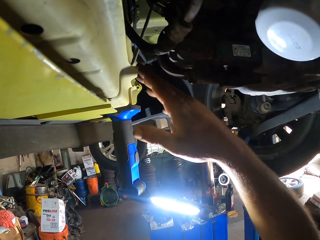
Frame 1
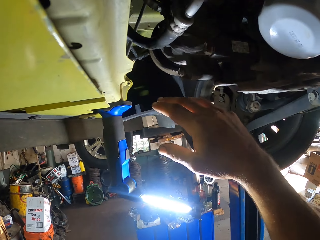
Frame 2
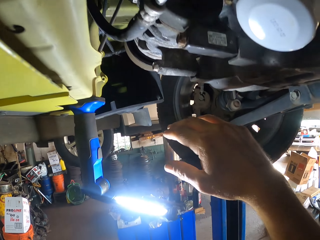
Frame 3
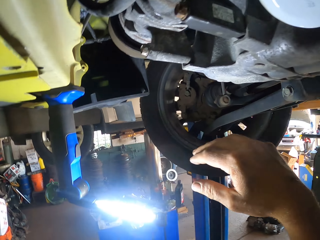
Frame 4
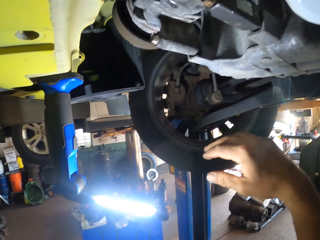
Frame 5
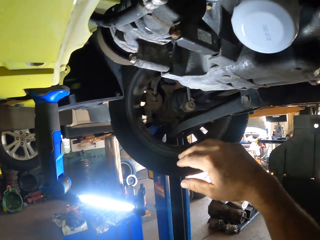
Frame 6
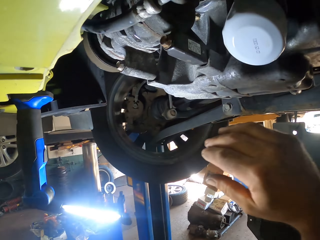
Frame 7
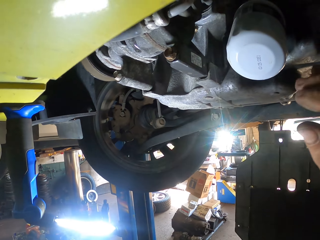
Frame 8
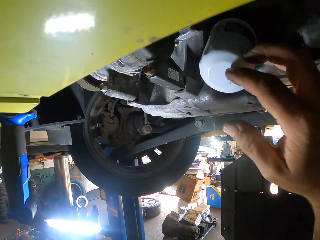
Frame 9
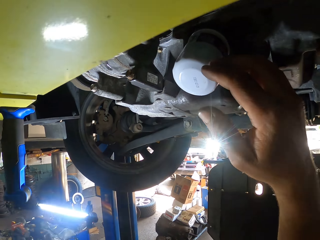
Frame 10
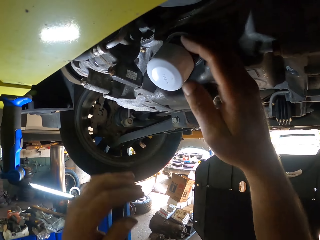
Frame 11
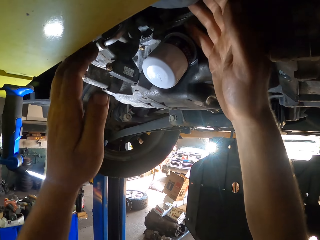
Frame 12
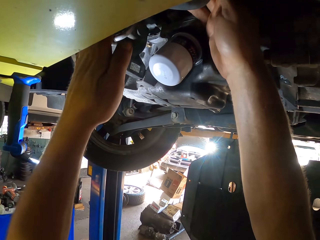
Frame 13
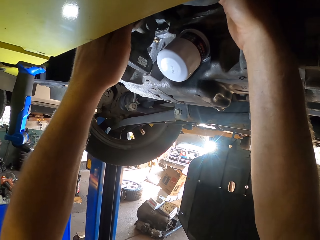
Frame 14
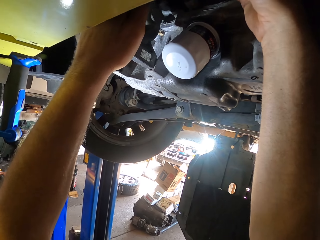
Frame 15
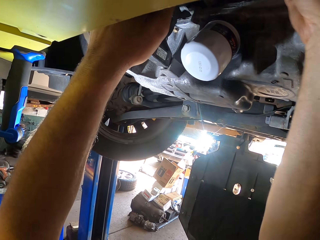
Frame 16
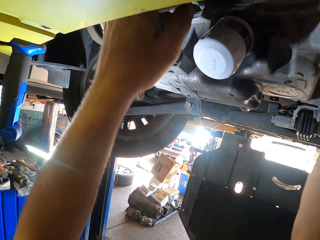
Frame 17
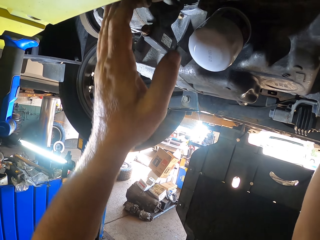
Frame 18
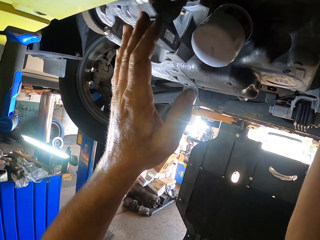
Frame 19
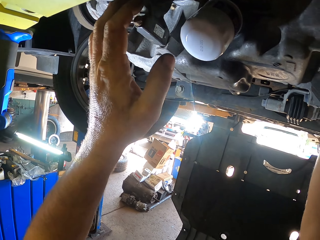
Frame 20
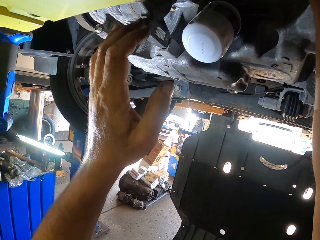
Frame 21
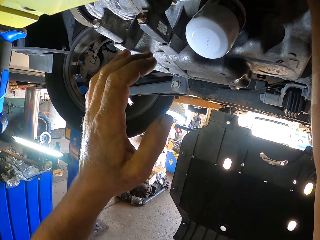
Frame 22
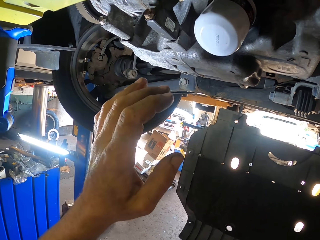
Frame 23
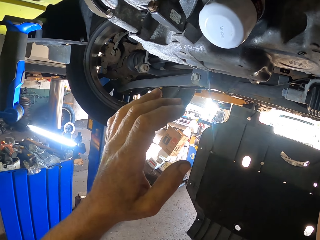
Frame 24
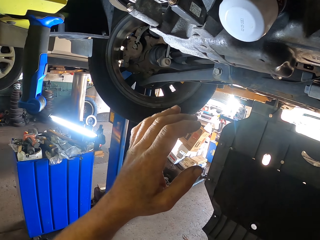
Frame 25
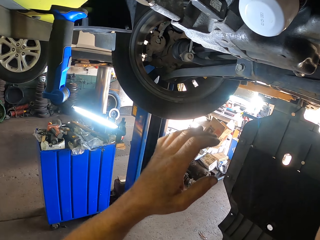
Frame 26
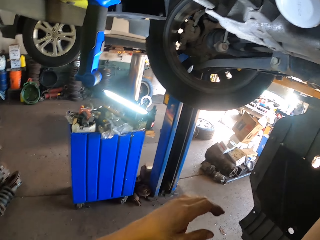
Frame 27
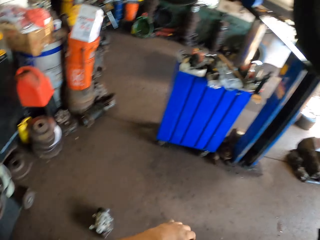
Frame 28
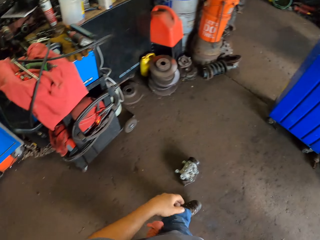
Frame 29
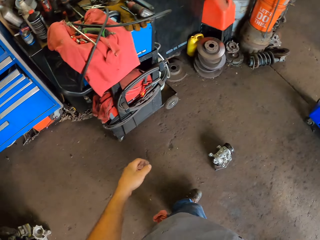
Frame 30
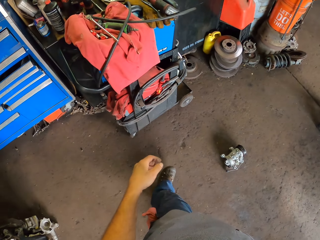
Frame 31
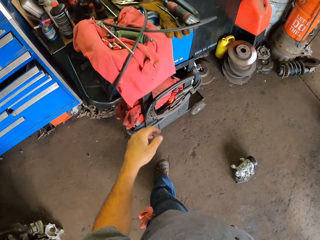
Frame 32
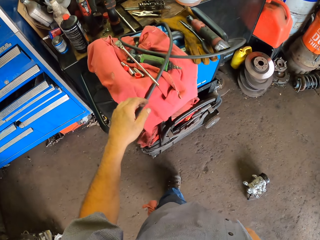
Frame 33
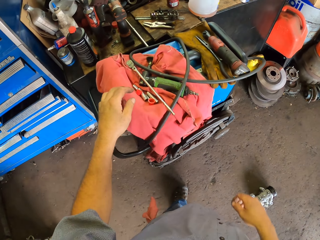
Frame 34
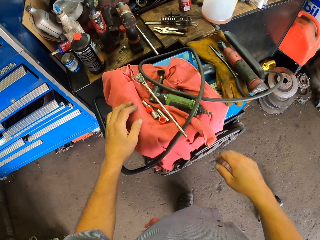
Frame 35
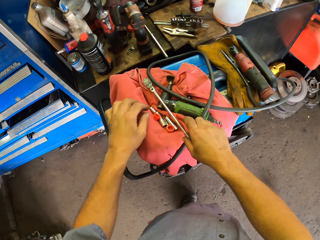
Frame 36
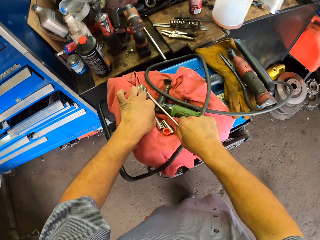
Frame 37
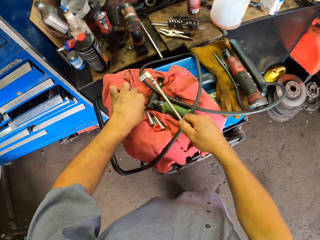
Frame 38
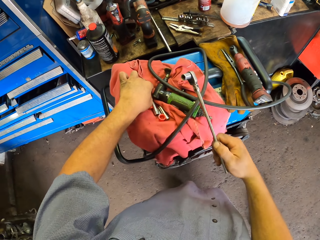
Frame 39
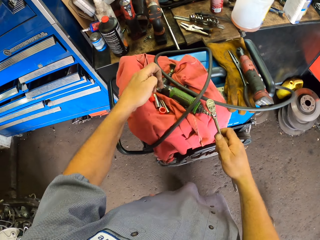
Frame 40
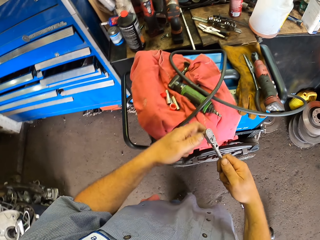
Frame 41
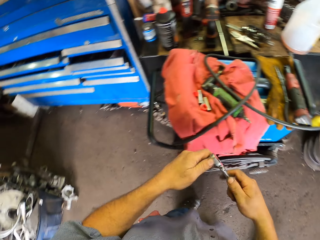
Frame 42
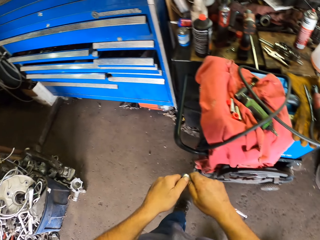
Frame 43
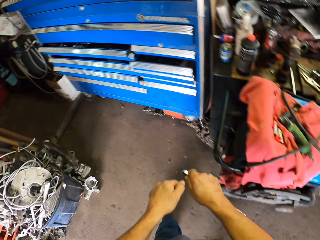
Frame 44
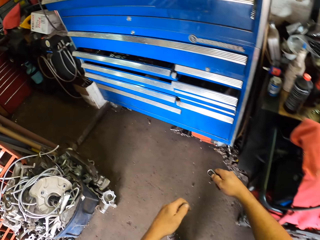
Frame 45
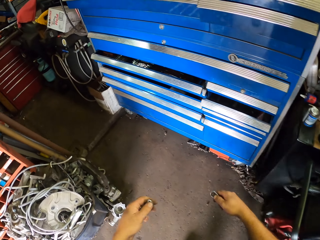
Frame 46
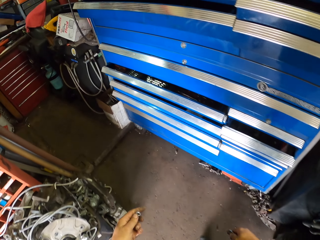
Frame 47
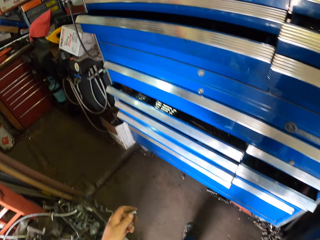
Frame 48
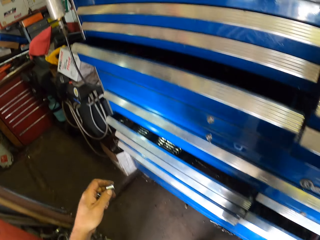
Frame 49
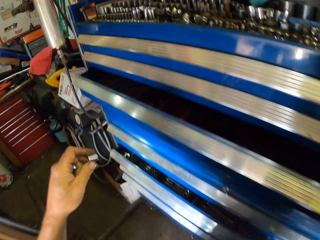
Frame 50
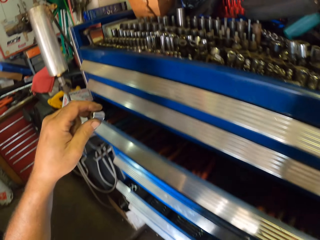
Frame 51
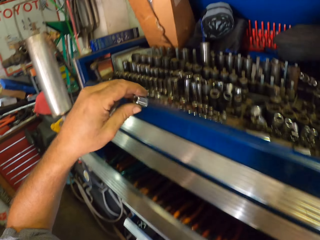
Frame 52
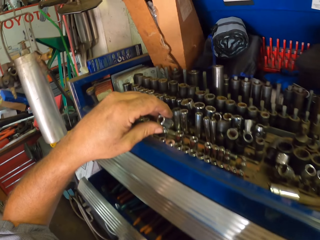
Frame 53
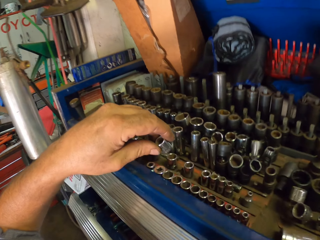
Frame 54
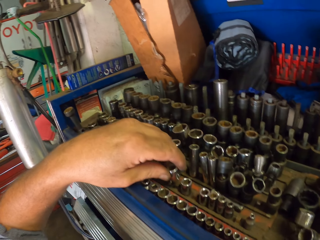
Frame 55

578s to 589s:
The camera wearer touches the metals. He holds the metals. He puts down his hand. He picks up a screwdriver. He picks up a metal. He removes the top plug metal.

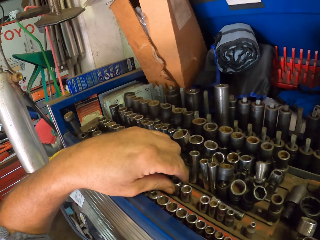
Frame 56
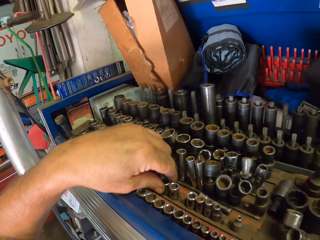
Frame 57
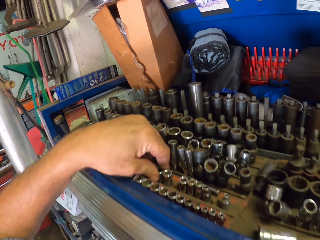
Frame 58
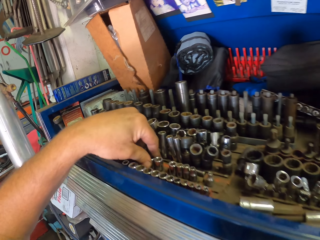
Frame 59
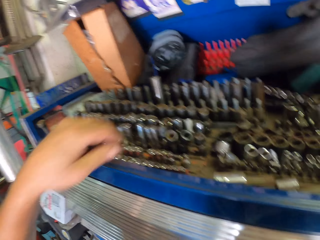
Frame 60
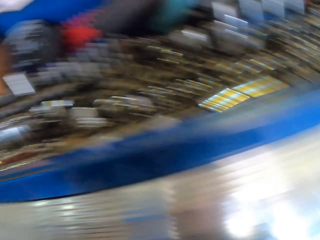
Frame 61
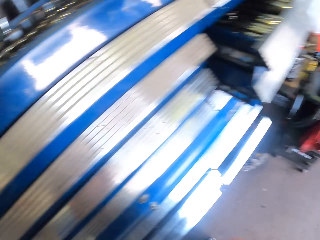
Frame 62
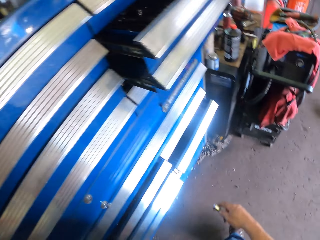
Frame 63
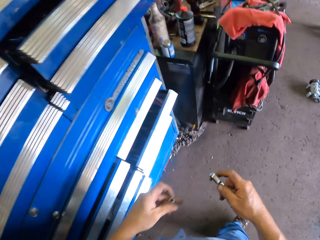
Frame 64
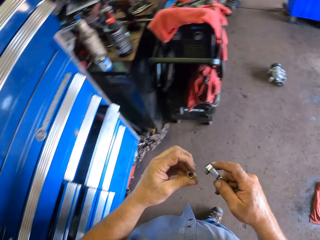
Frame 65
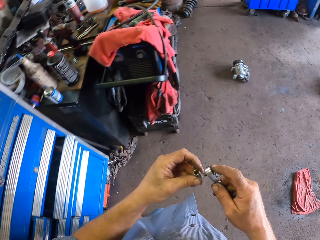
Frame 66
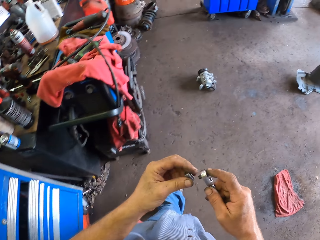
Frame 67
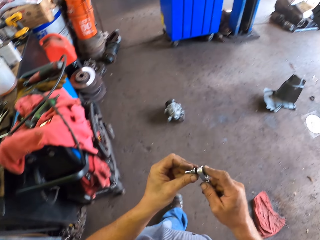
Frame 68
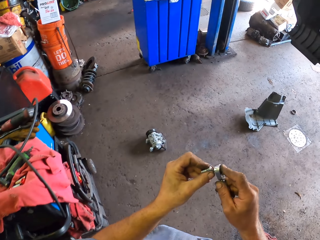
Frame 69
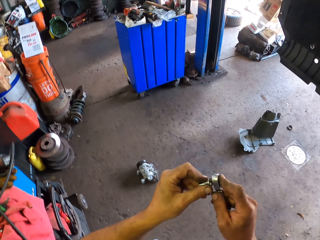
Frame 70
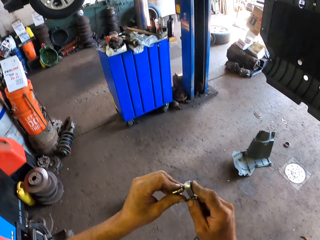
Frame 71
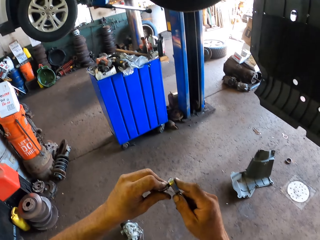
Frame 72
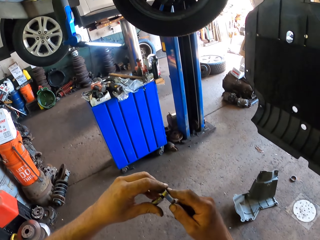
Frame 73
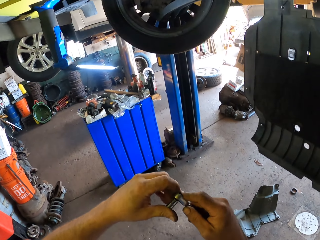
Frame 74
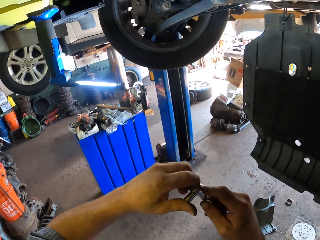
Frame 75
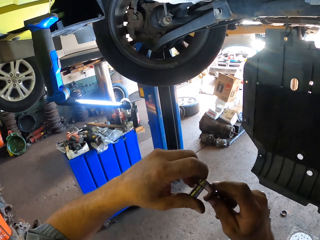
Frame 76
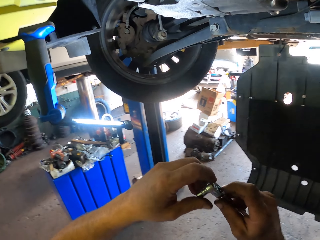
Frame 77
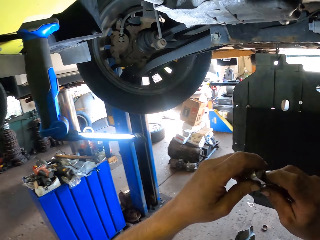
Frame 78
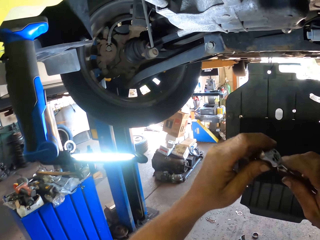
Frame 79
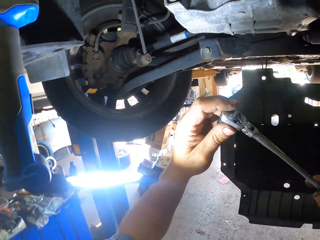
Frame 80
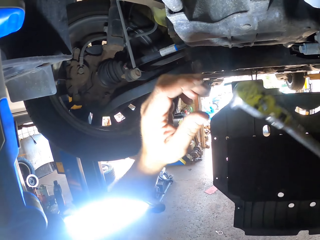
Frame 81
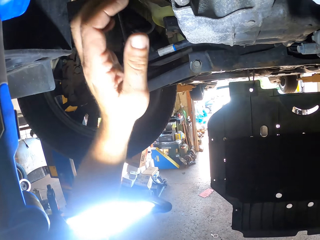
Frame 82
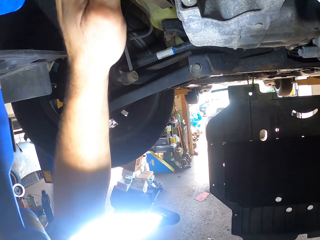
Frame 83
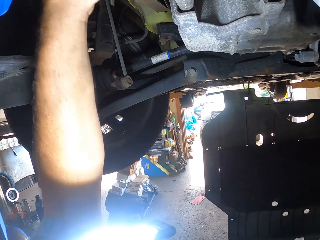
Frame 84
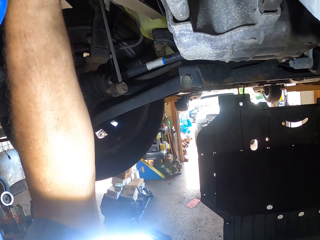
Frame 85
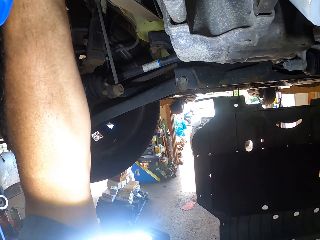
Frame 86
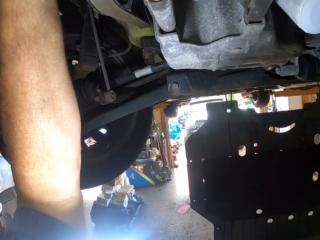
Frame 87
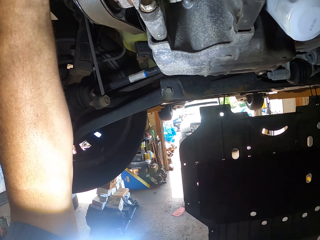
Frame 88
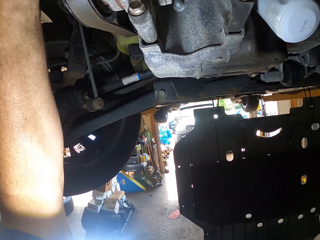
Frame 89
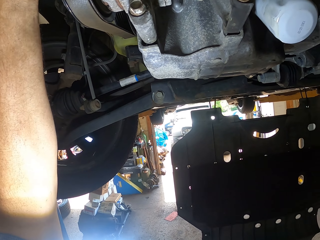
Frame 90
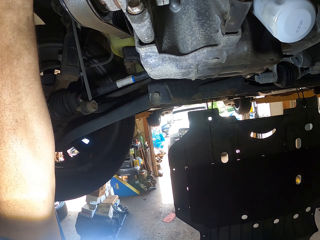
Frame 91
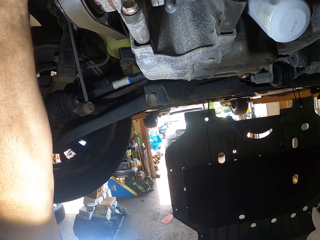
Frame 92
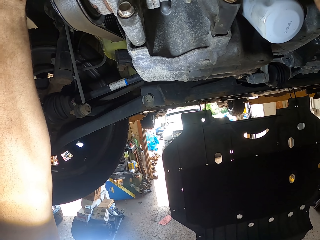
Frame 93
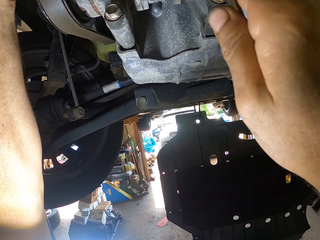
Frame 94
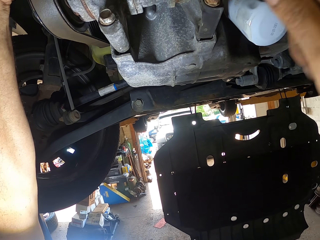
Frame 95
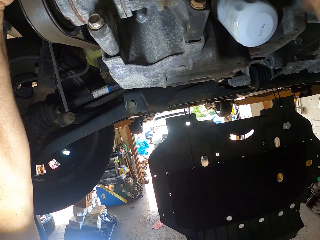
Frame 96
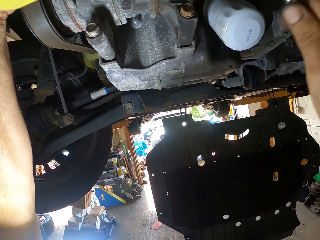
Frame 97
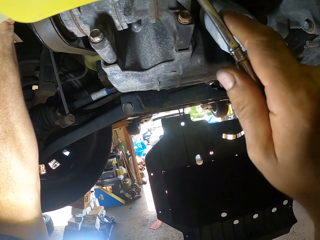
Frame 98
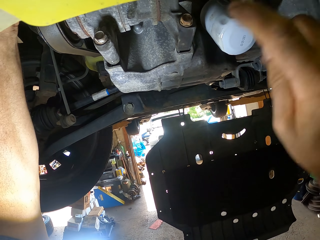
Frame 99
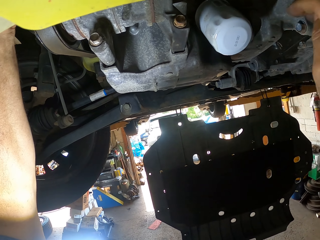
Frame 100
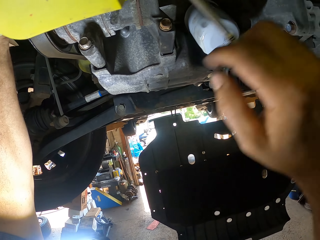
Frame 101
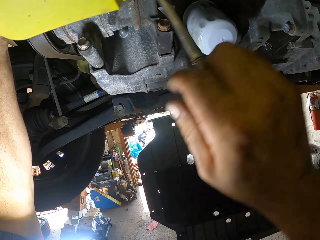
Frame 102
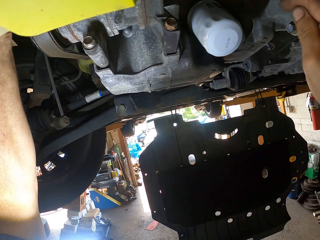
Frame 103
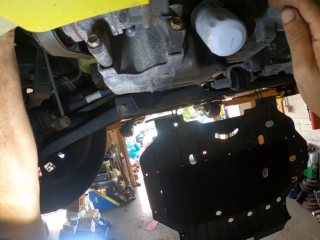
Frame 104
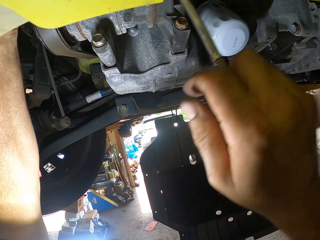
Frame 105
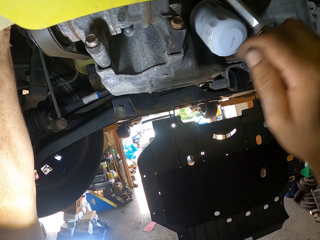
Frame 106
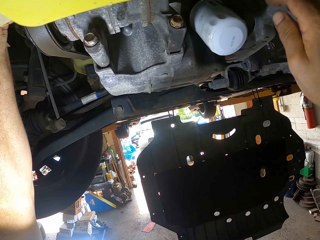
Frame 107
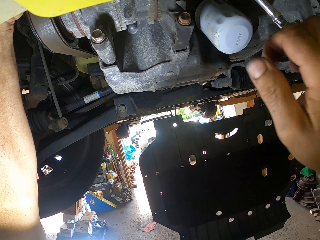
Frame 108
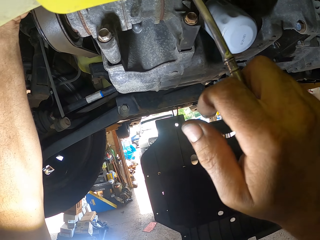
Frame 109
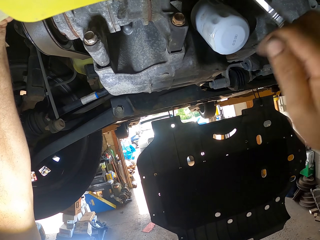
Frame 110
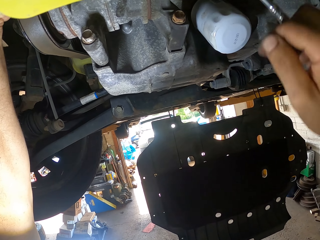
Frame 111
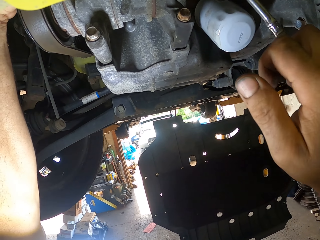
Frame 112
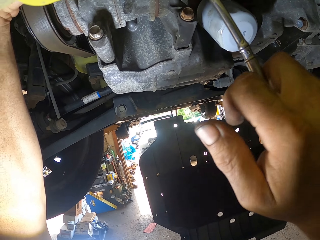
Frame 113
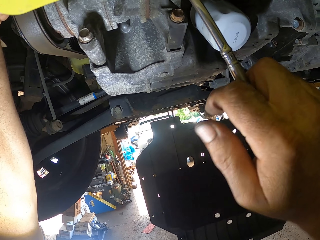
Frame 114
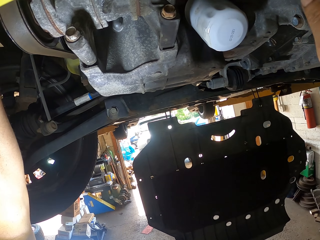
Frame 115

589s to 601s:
The camera wearer puts the top plug metal on the shelf. They put a nut on a board. They move around the room. They join the top plug metal. They fix the car using the screwdriver. They tighten a bolt.
